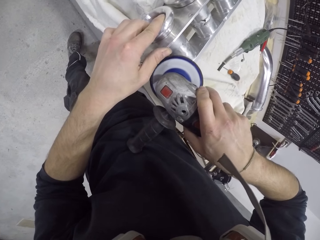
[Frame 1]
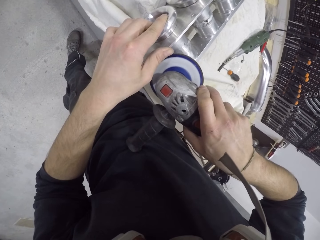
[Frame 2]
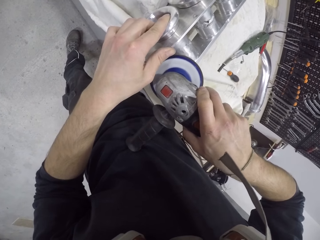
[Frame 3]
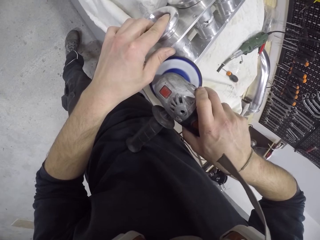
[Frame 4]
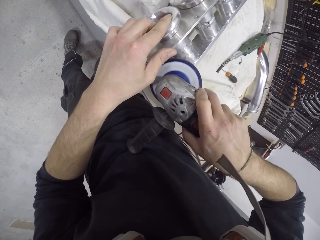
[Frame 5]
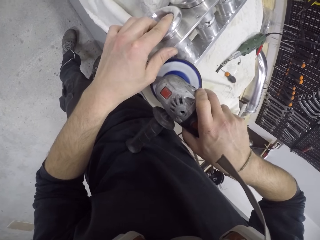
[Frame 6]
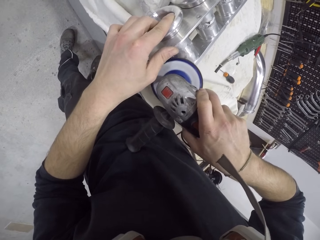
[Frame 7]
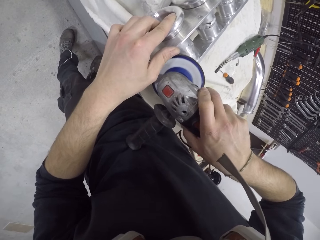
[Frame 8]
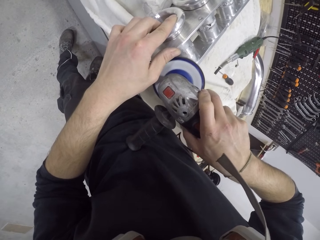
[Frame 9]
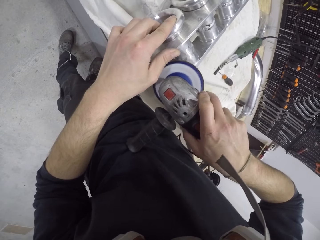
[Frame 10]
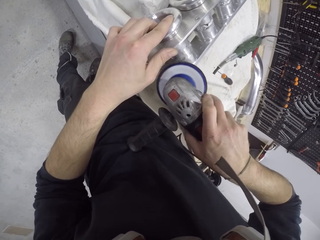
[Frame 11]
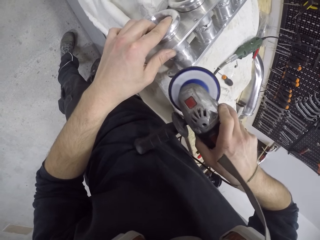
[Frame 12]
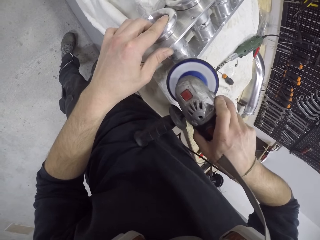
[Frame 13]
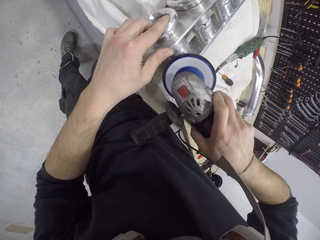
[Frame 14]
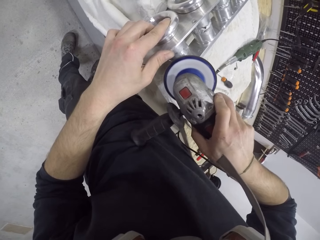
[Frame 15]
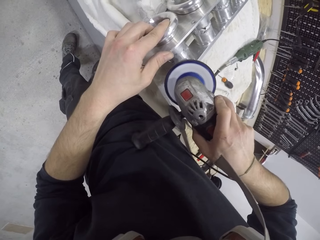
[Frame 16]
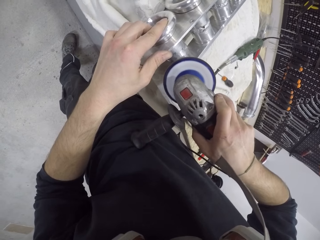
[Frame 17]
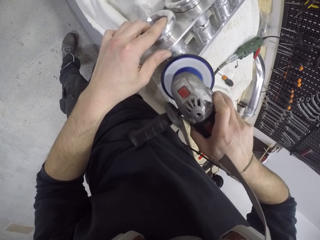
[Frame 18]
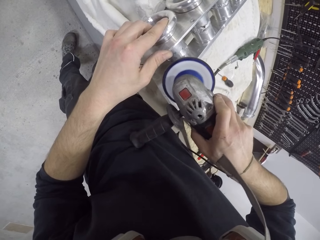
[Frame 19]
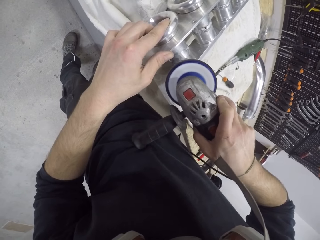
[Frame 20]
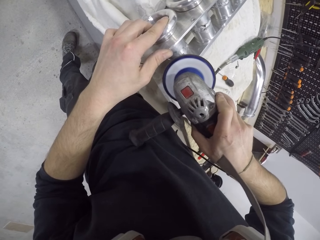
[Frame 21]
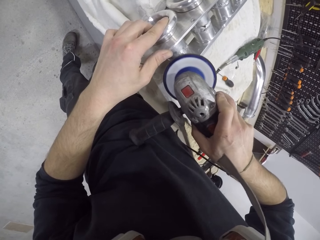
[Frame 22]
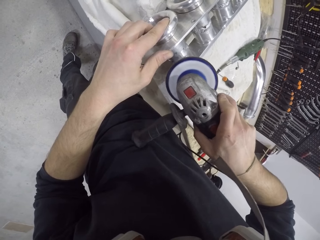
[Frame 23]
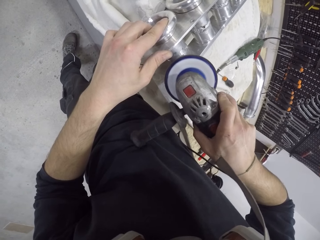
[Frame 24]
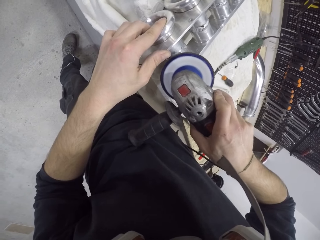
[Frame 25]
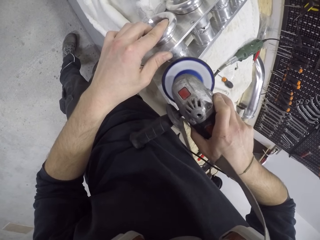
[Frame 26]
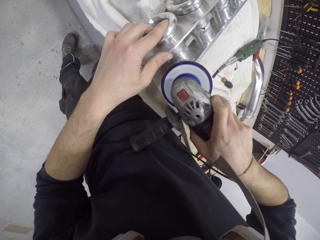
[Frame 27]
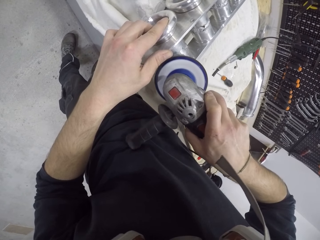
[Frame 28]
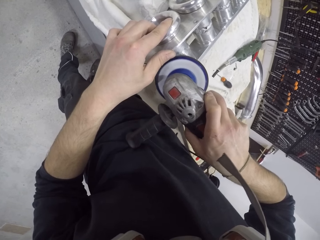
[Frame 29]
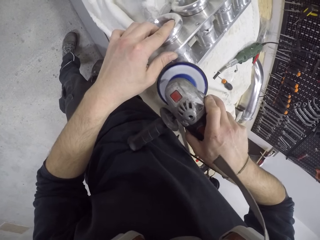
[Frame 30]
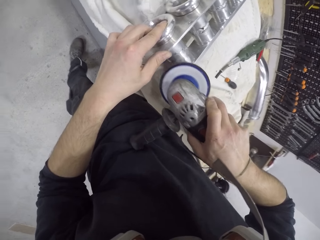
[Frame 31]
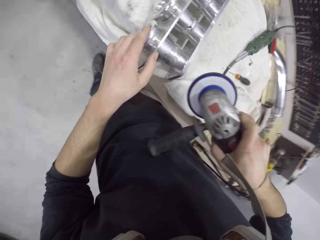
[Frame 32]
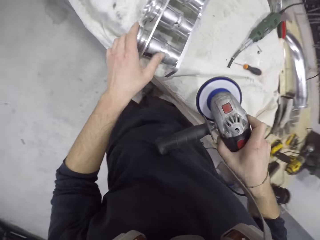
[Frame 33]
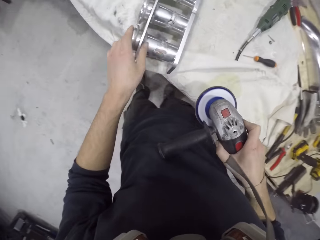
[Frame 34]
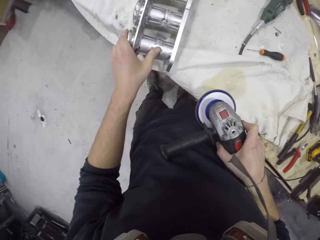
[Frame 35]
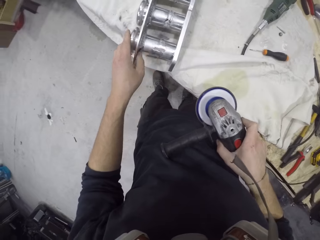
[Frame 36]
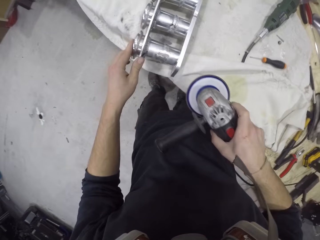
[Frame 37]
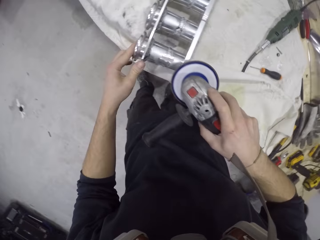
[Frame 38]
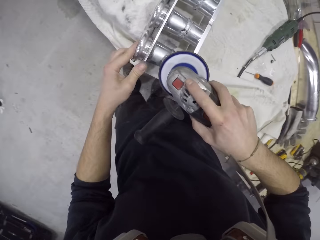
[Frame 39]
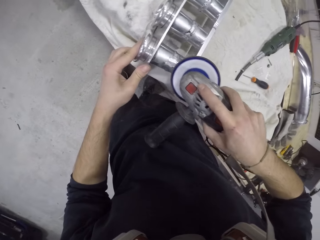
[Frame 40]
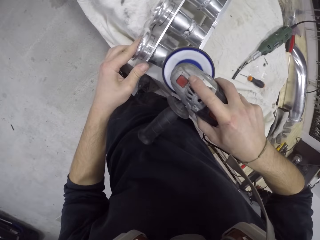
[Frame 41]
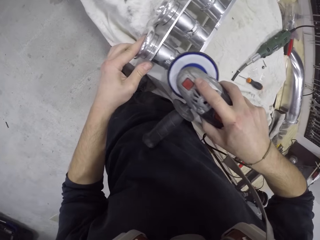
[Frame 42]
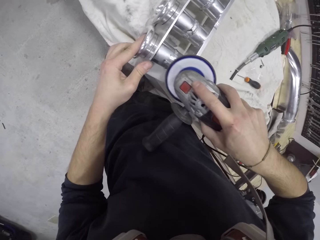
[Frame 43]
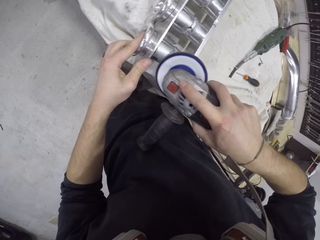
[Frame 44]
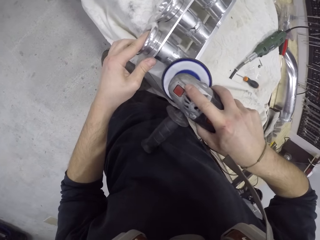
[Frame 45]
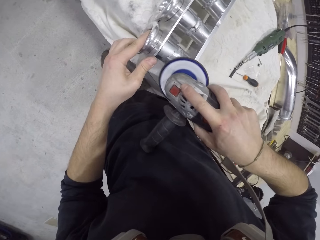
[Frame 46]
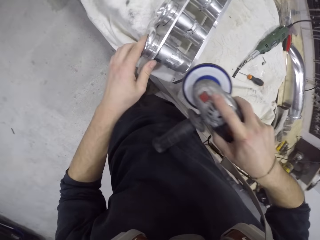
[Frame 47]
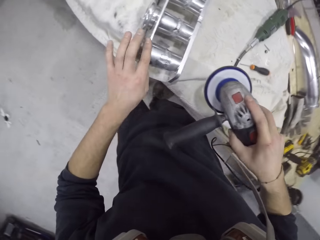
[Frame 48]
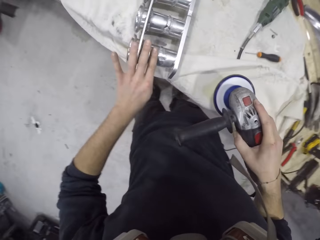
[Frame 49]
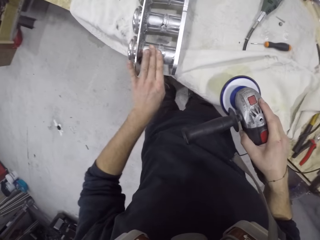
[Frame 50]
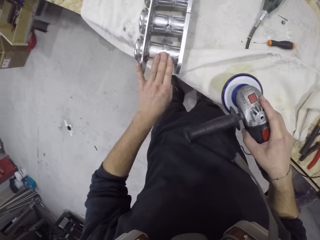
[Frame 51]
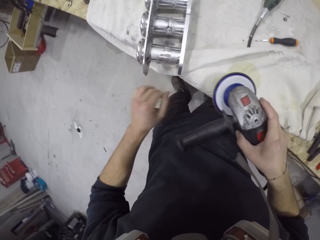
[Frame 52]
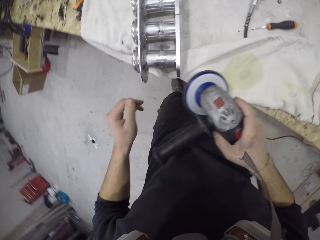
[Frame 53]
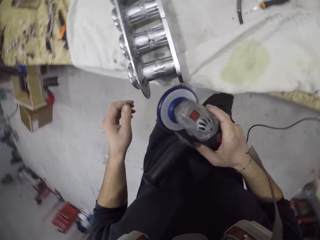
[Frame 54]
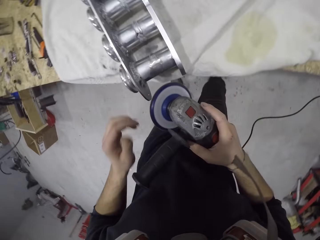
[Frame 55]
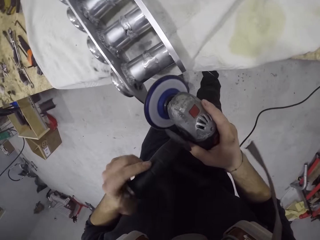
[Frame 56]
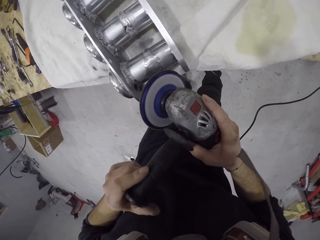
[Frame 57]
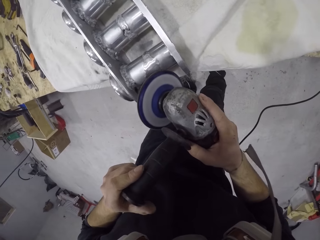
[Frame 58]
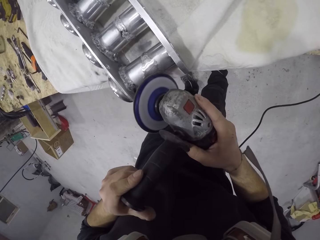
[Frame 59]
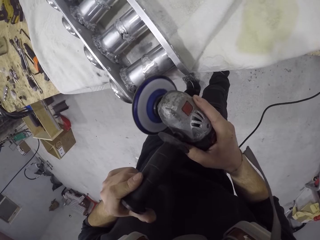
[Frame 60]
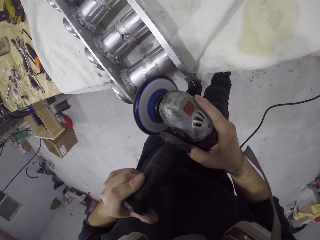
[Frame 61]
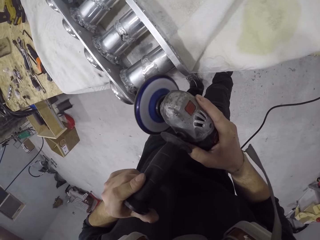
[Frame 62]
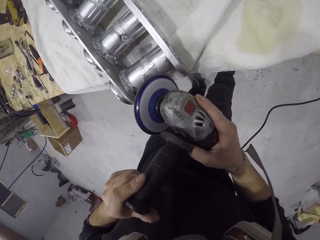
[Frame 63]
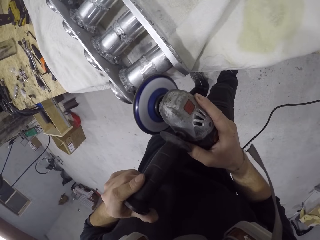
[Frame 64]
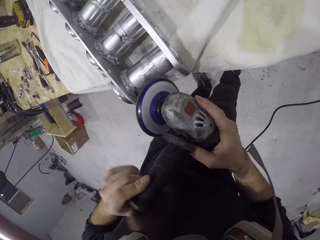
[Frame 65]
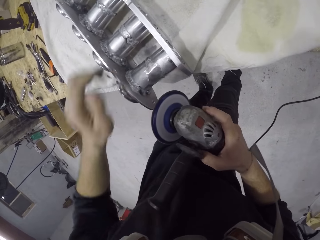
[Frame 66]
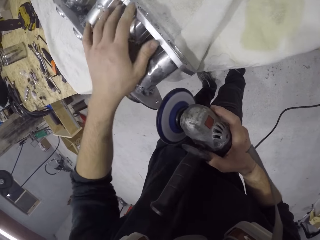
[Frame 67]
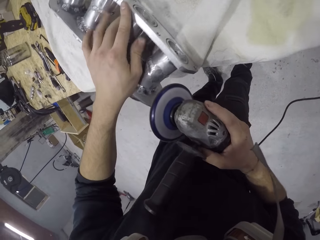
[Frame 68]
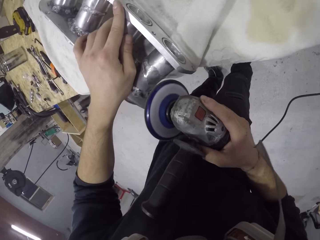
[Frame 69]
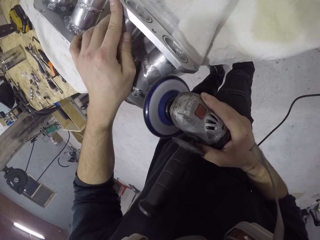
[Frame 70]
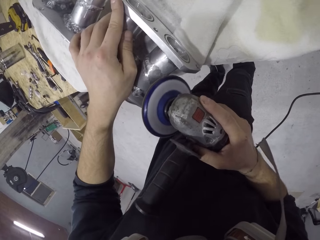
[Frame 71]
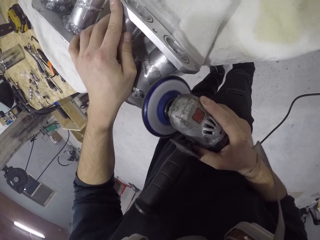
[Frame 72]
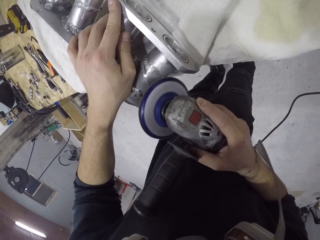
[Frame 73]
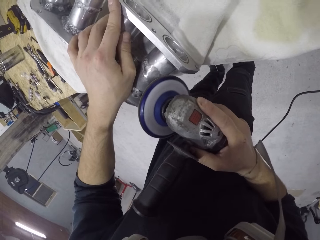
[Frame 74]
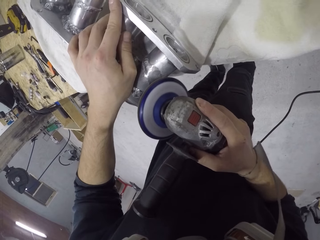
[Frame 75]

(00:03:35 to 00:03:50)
The camera wearer dusts the piece of metal with his left hand. He smoothens the piece of metal on the table with the angle grinder in his right hand. He dusts the piece of metal with his left hand. He smoothens the piece of metal on the table with the angle grinder with both hands. He holds the piece of metal on the table with his left hand. He smoothens the piece of metal on the table with the angle grinder in his right hand.

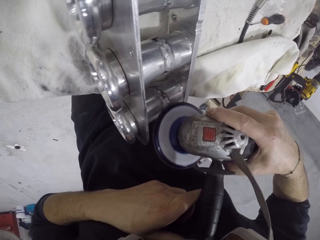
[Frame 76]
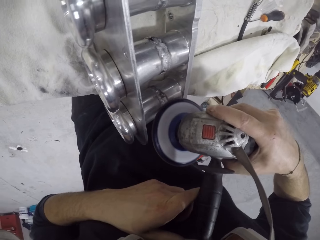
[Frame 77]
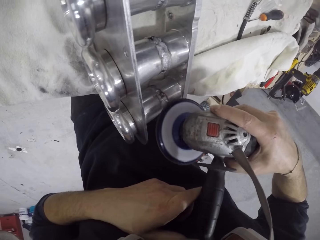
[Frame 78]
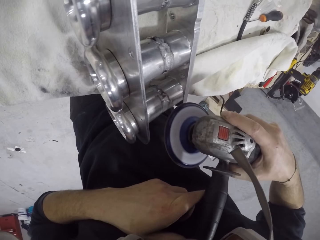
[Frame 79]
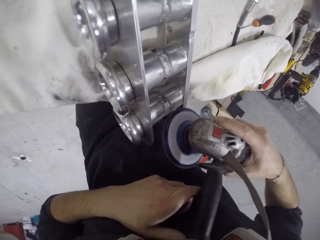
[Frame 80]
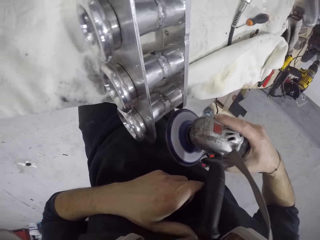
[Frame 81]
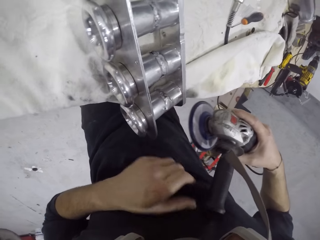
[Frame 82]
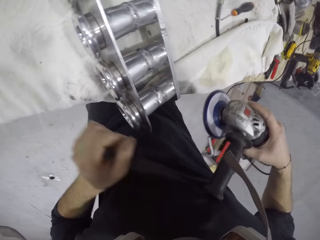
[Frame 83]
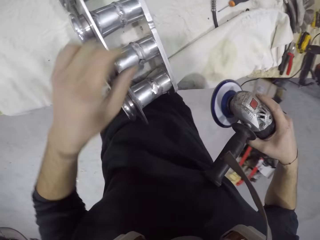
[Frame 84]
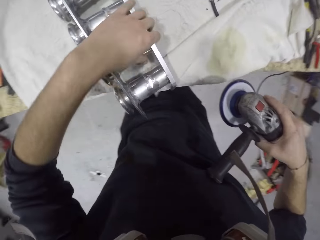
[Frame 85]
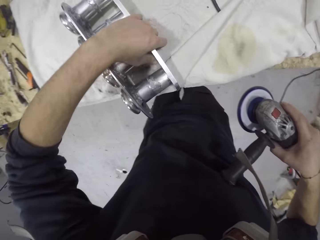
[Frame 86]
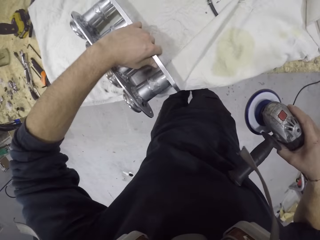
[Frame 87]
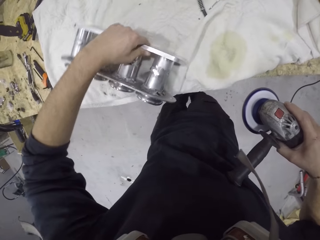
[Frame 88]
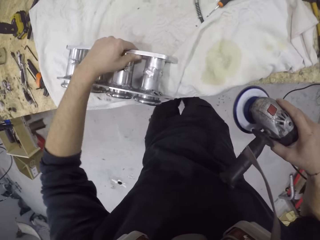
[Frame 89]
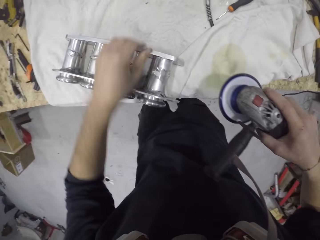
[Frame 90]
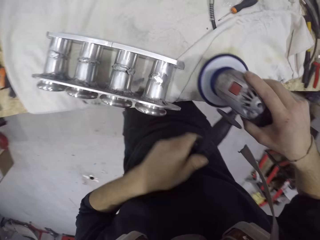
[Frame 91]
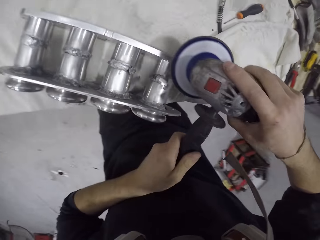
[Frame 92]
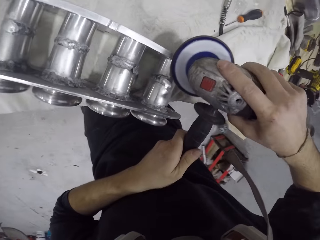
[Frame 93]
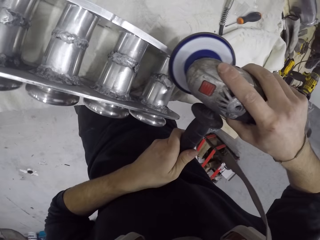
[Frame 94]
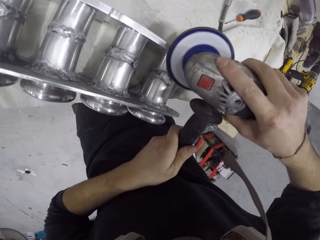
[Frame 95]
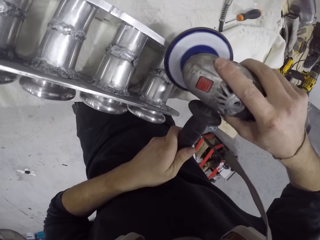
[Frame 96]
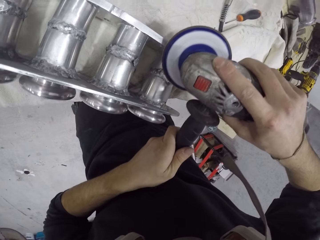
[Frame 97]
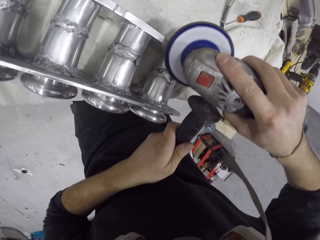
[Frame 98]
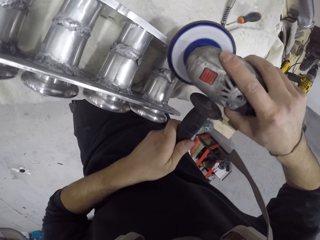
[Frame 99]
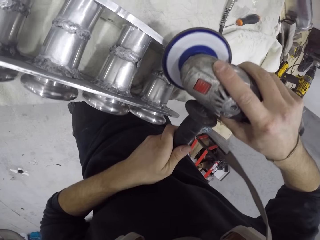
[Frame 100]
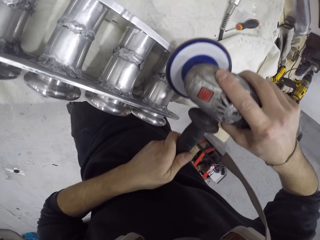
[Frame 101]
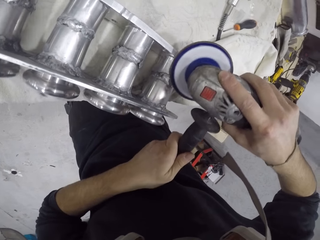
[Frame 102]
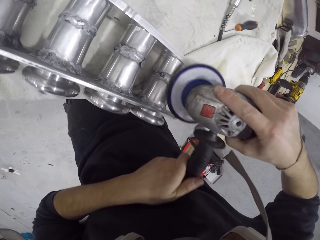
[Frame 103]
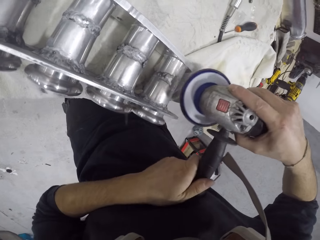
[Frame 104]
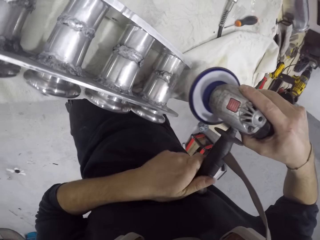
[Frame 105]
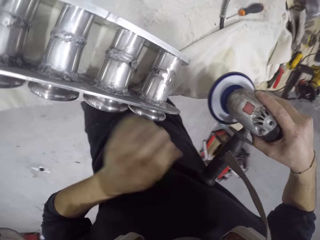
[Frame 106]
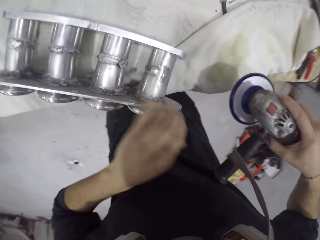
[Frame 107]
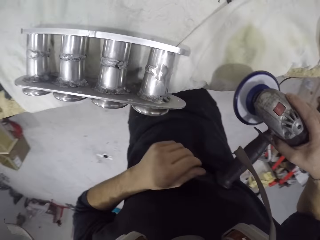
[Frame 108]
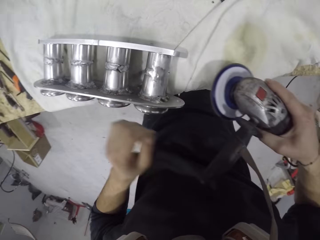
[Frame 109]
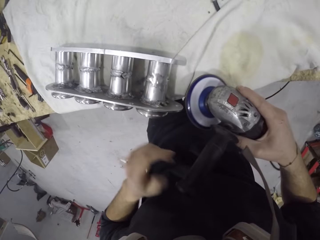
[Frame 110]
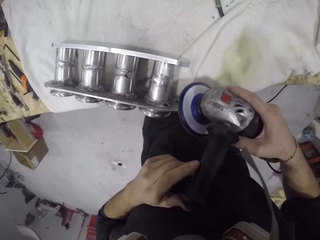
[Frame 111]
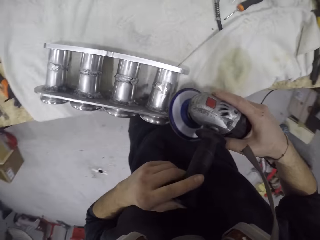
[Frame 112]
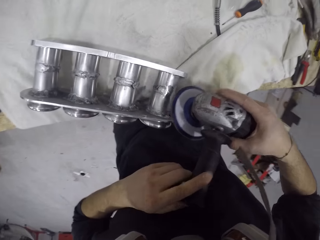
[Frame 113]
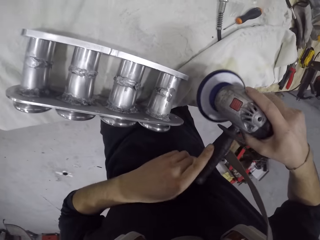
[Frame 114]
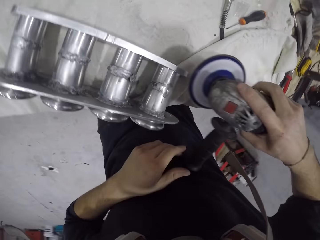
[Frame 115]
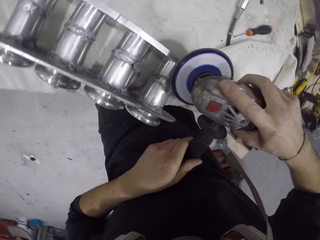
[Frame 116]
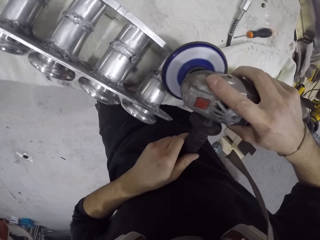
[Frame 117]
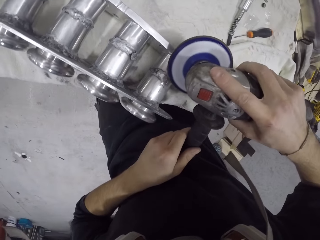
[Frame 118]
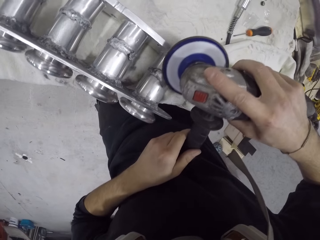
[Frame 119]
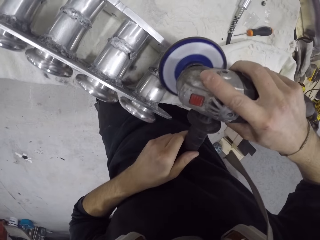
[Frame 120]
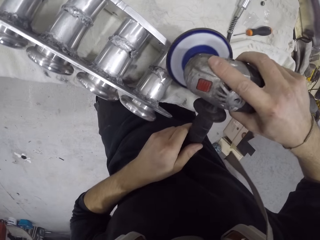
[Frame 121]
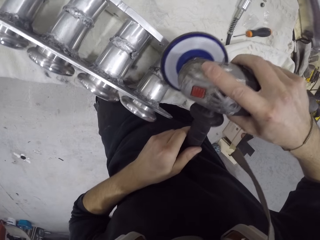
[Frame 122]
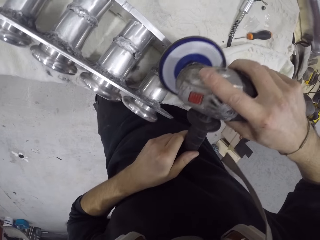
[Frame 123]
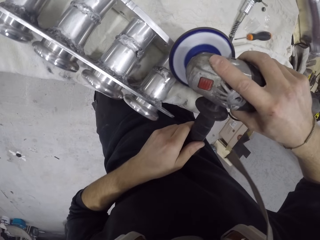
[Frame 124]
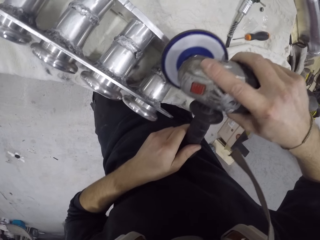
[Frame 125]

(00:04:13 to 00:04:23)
The camera wearer adjusts the piece of metal on the table with his left hand. He smoothens the piece of metal on the table with the angle grinder with both hands. He dusts the piece of metal with his left hand. He smoothens the piece of metal on the table with the angle grinder with both hands.
